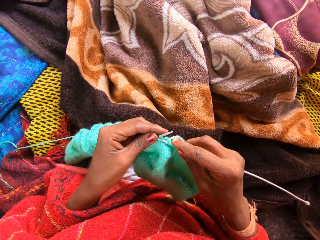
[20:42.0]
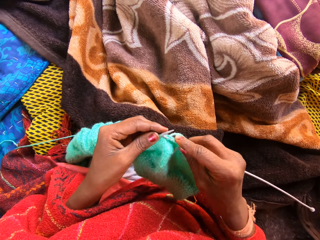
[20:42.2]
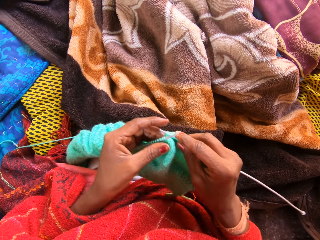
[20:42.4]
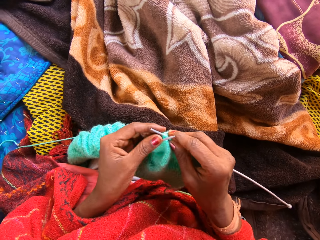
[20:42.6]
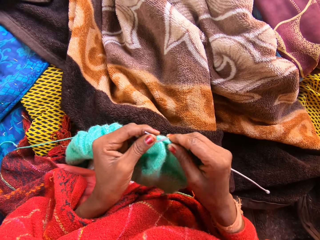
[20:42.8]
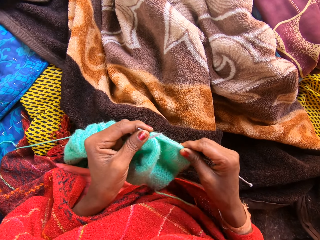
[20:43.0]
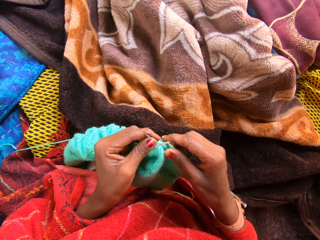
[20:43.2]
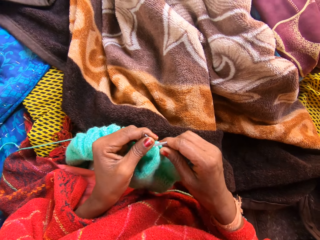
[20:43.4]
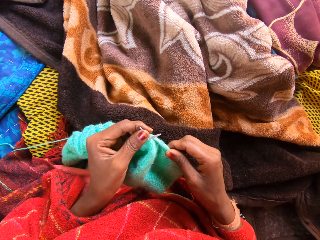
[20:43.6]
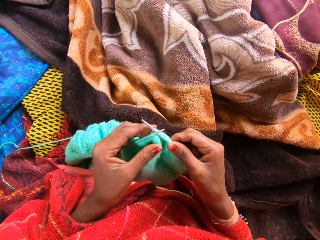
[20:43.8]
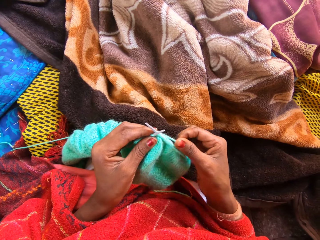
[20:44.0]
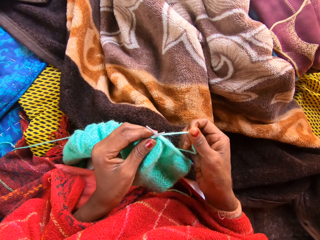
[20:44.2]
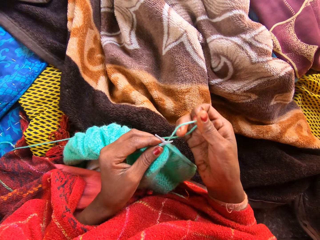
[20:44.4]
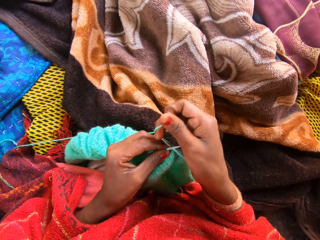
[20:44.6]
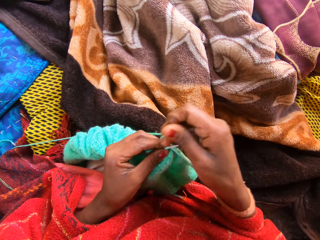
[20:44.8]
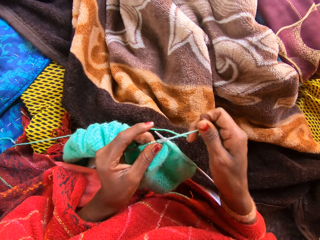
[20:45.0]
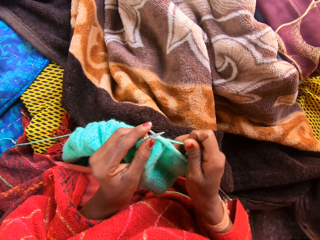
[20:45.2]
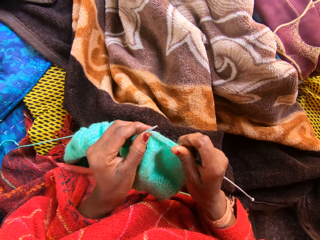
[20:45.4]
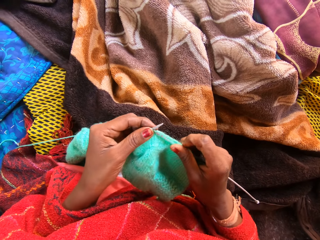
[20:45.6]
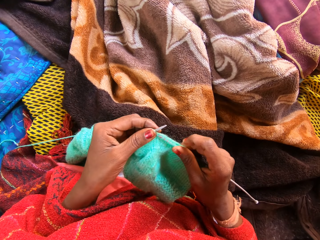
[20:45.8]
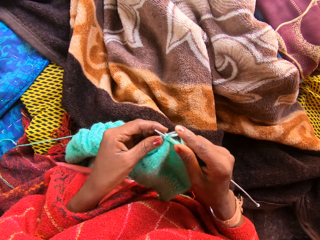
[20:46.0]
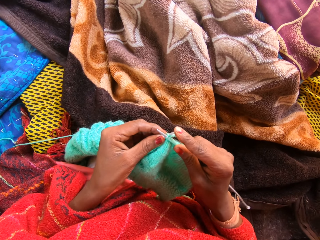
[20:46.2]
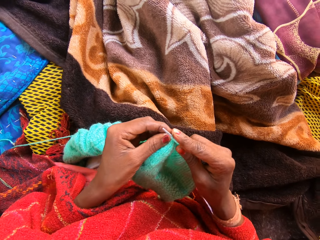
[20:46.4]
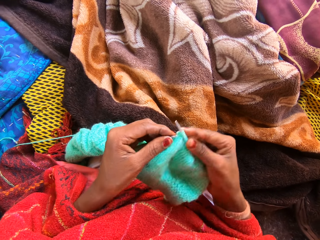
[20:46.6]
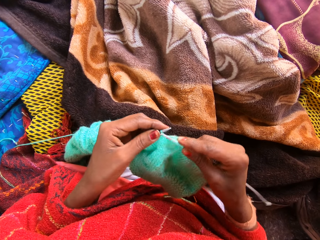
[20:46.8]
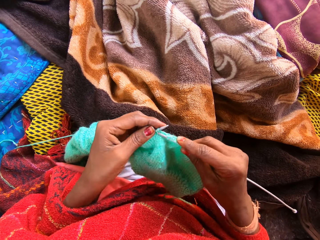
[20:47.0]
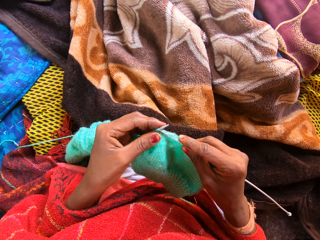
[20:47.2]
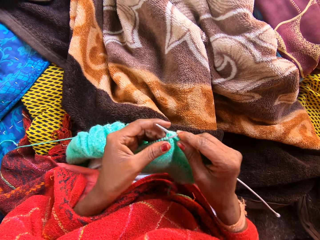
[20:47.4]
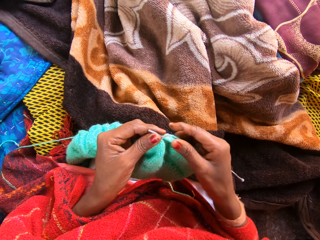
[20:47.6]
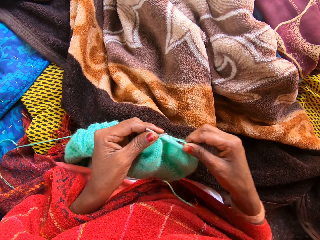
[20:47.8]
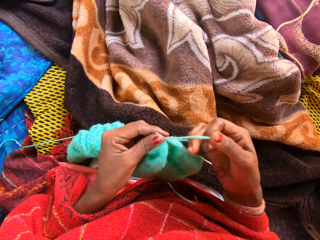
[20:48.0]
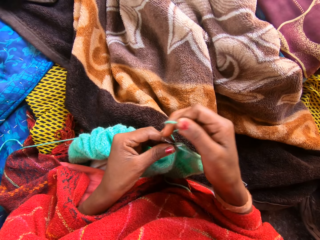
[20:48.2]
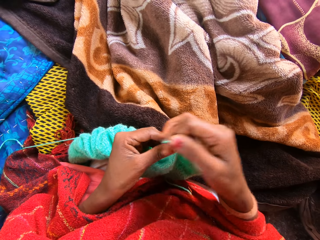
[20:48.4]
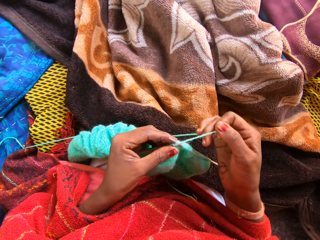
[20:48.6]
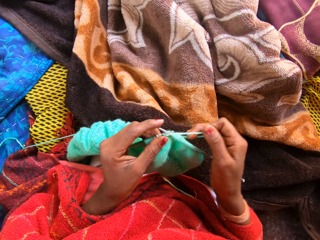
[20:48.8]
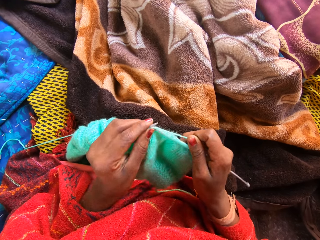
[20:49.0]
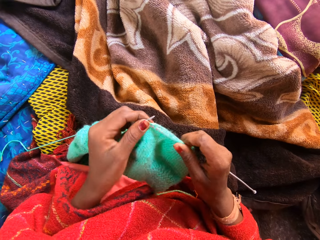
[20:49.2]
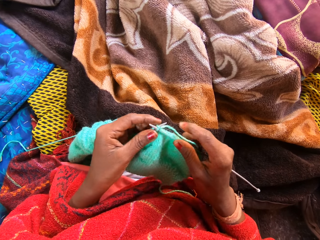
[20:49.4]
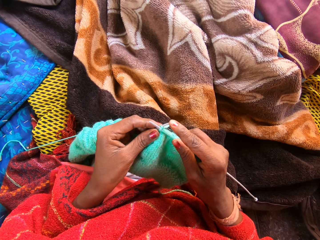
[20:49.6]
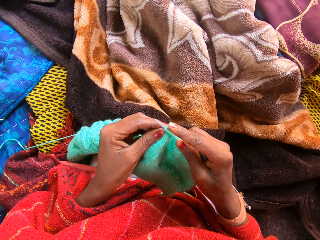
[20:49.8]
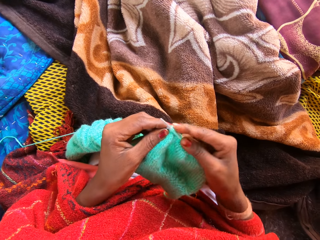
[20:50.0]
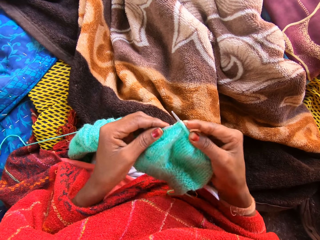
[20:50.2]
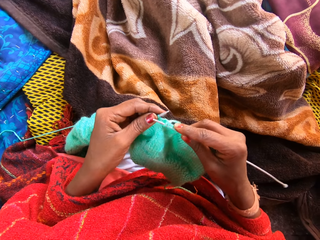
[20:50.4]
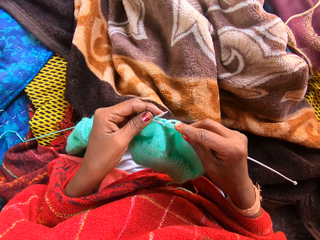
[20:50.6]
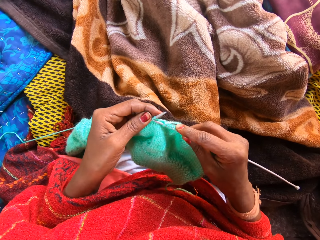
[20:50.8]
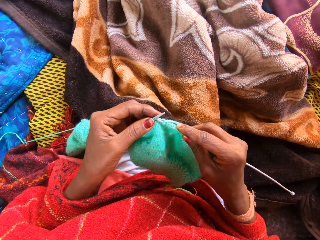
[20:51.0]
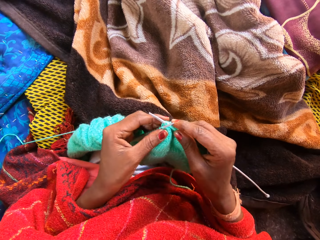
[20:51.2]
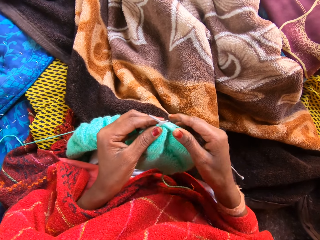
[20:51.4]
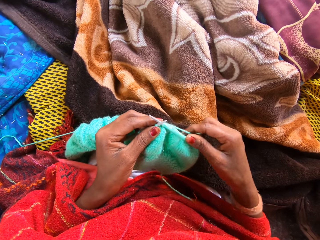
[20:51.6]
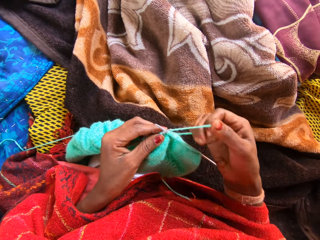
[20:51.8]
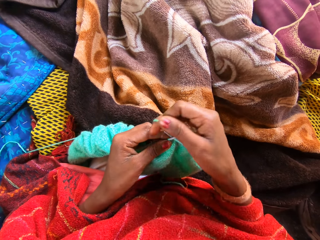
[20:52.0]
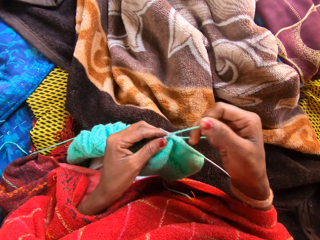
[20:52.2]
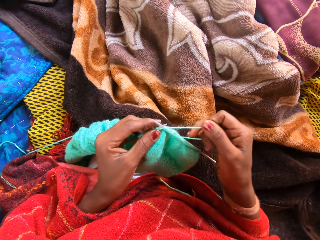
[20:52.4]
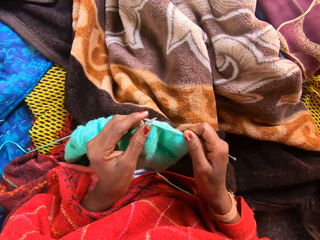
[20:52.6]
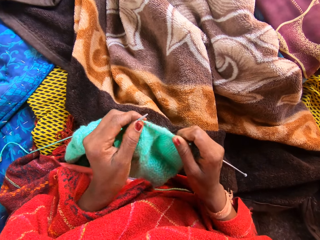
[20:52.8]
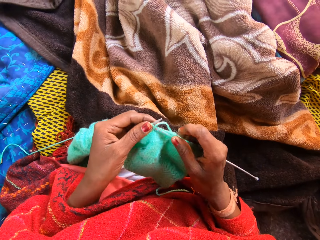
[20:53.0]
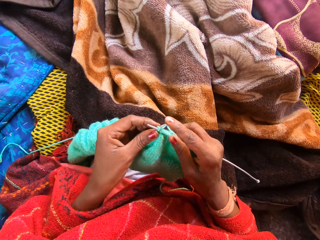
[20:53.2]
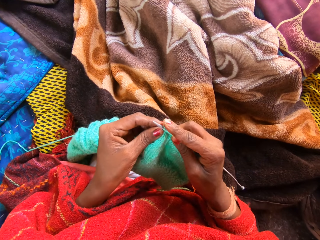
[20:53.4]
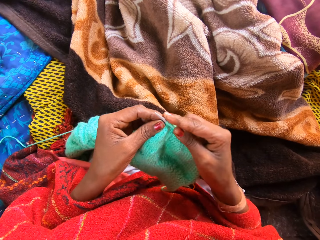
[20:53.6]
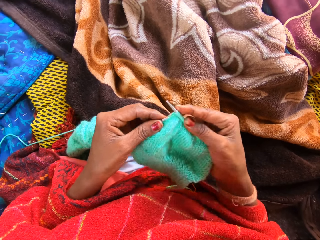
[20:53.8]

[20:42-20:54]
The camera wearer adjusts fabric.

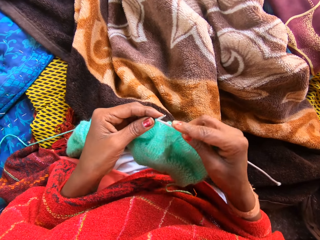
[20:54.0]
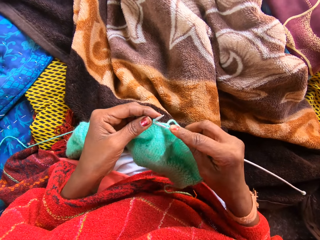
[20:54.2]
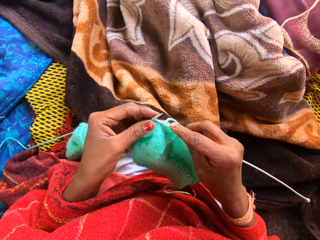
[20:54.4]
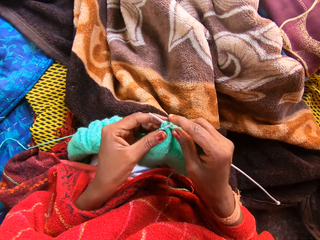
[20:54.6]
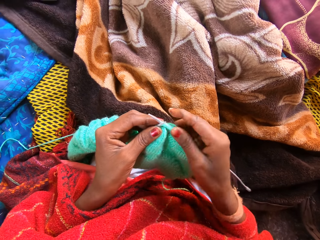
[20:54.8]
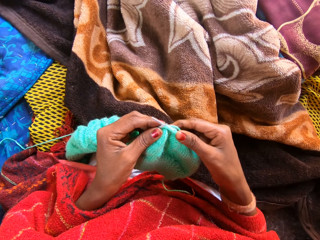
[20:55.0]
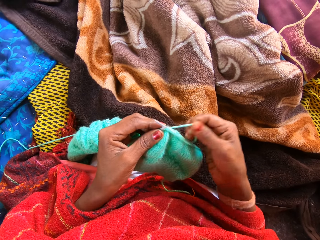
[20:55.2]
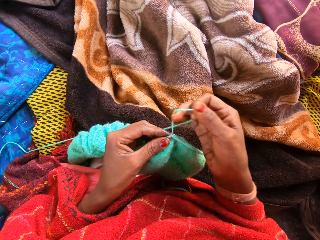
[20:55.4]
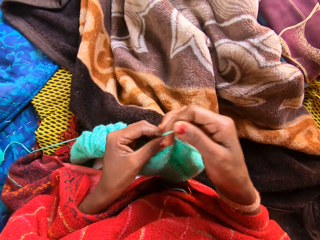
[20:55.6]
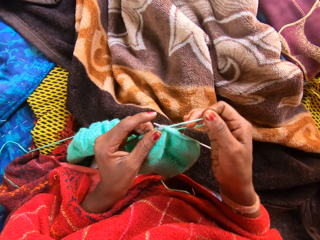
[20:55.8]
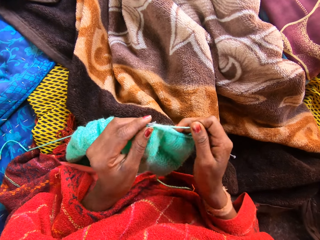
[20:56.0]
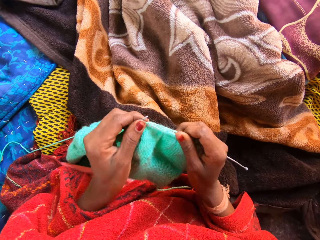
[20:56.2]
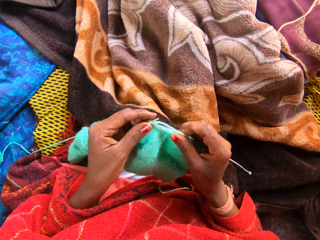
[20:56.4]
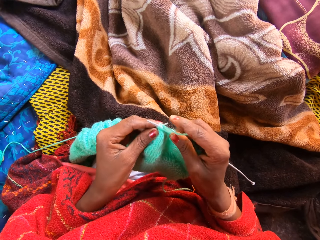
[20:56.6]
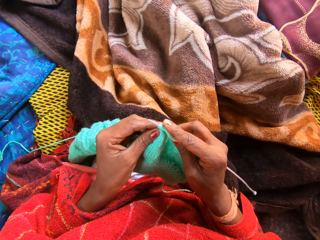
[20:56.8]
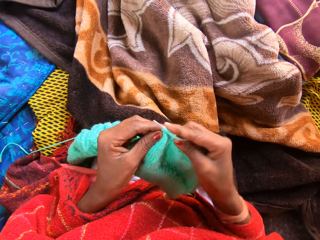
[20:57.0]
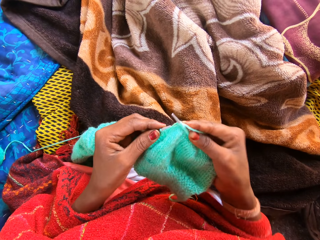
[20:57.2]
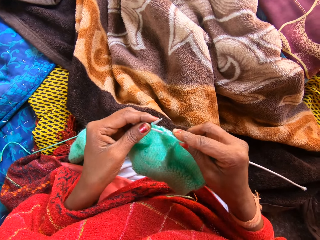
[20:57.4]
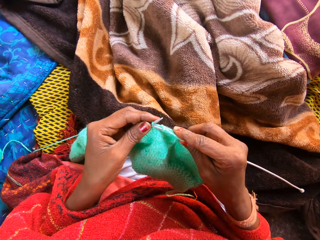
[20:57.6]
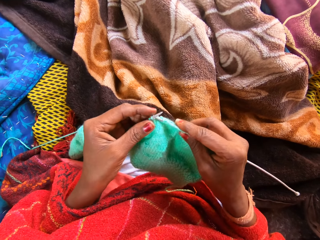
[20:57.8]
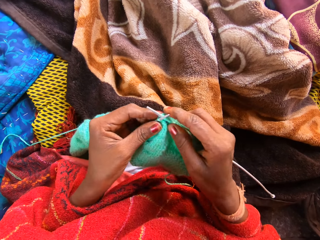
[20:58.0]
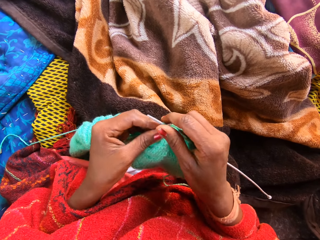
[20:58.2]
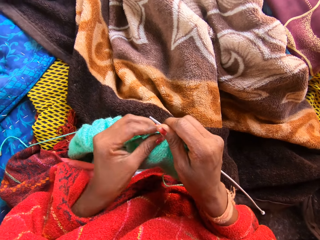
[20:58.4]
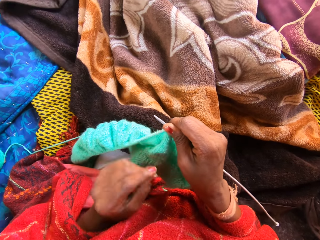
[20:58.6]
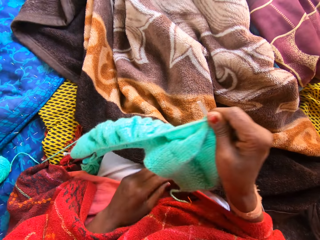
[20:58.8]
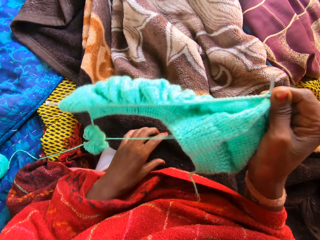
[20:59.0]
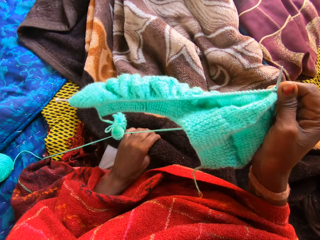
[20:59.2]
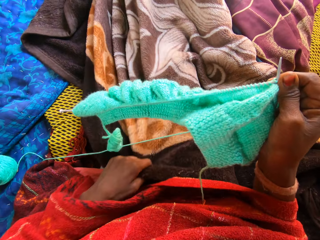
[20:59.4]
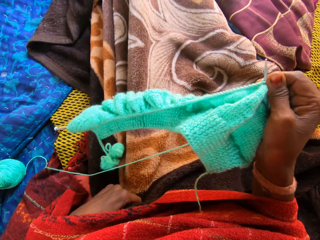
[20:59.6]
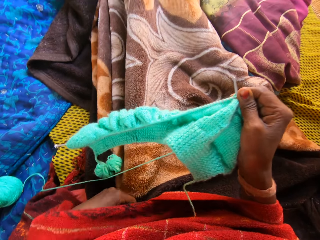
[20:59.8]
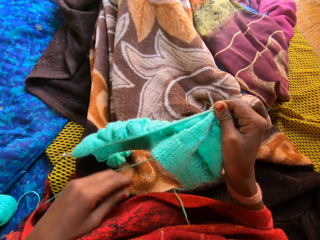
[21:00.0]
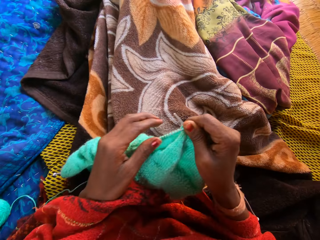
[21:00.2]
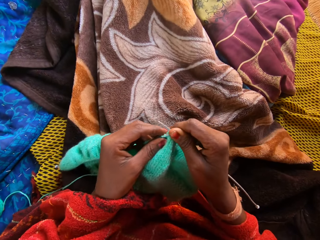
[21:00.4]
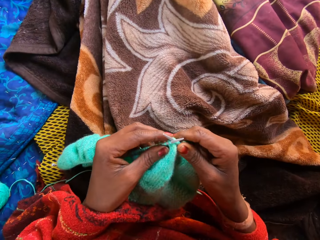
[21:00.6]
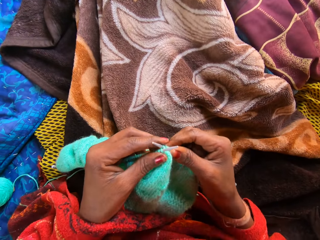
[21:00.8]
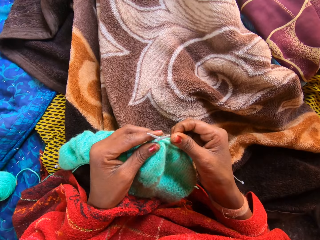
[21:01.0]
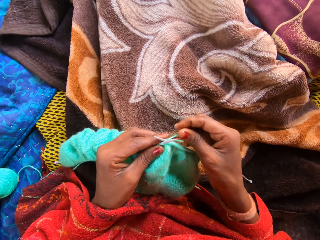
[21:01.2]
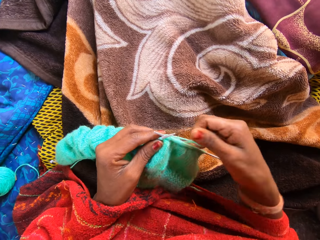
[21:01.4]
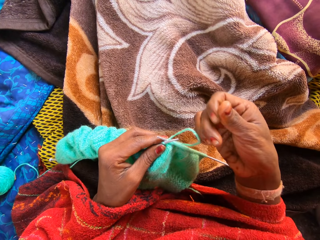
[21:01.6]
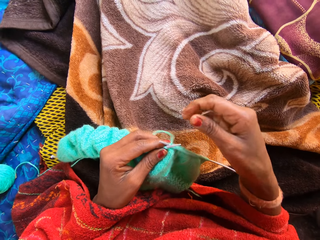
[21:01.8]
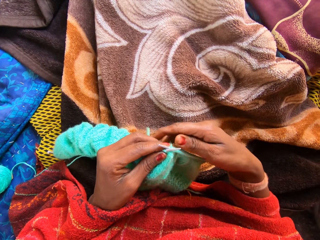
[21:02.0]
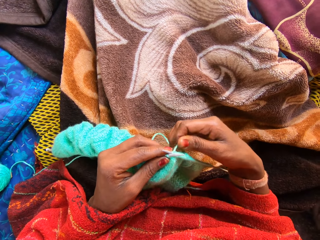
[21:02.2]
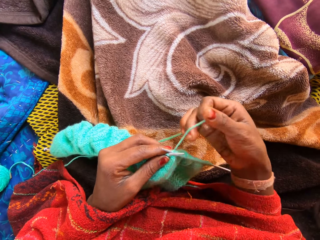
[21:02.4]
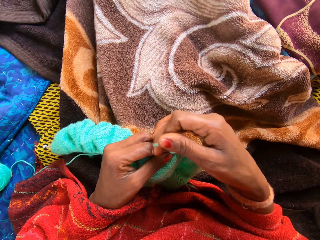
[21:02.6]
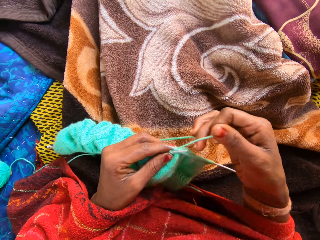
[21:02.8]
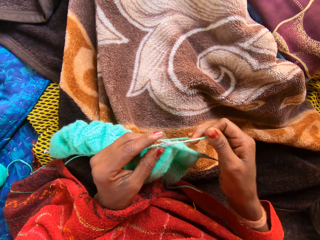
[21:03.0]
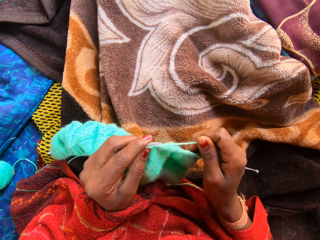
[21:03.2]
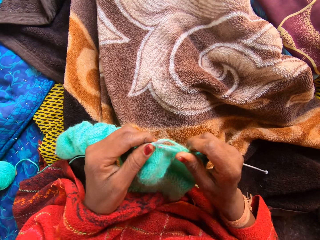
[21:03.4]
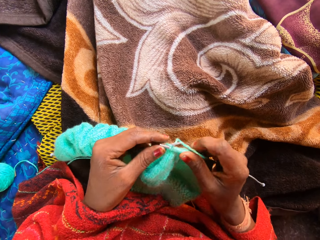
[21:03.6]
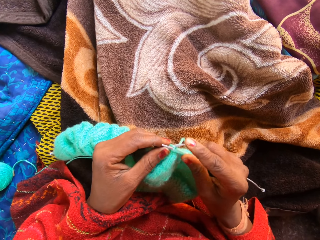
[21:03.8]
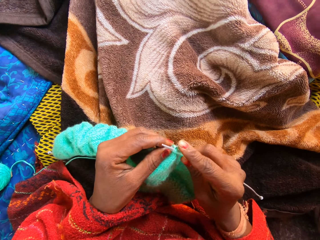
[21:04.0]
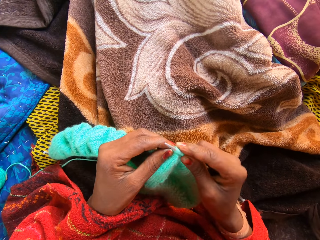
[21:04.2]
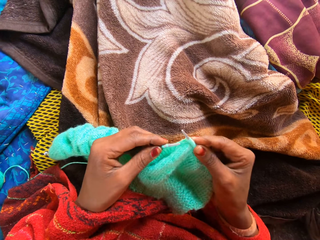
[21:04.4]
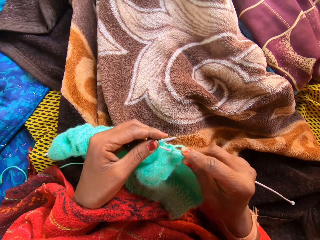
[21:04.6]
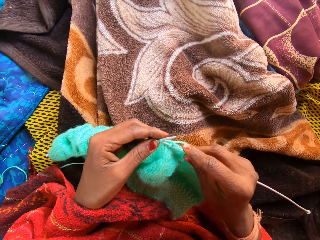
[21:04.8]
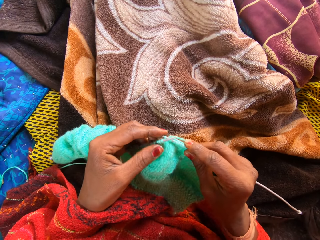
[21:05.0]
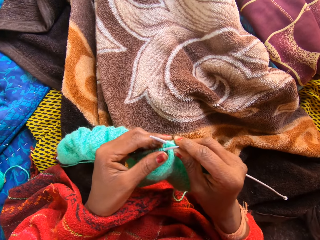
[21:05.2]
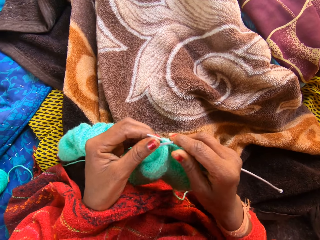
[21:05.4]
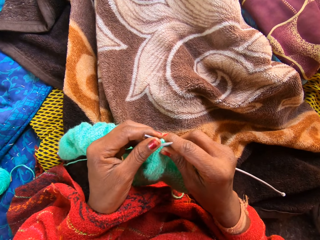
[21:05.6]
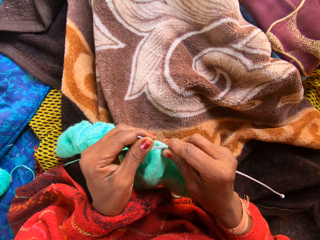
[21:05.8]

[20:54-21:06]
The camera wearer pulls a blanket. She adjusts a duvet on her legs with her left hand. She knits the yarn with the knitting pins.
